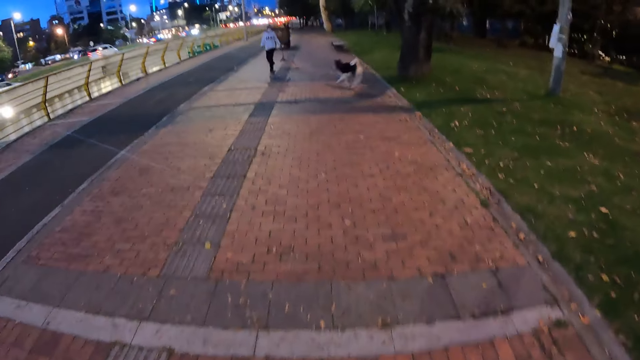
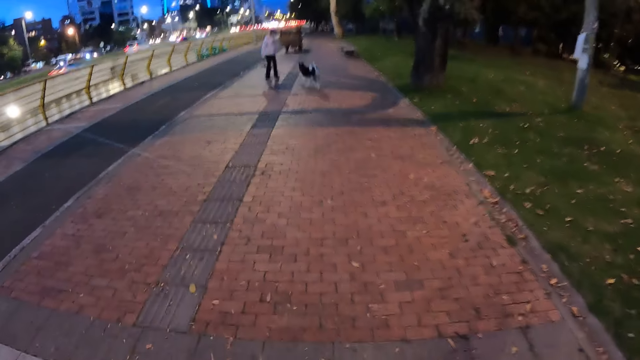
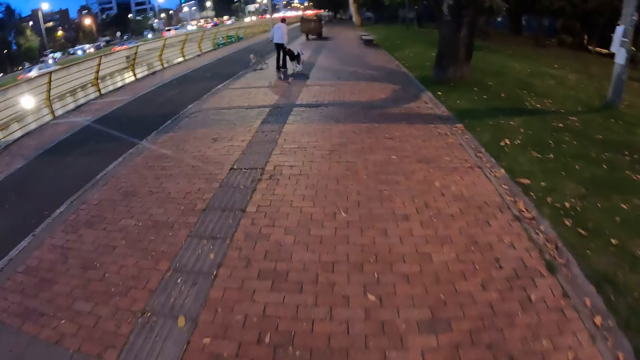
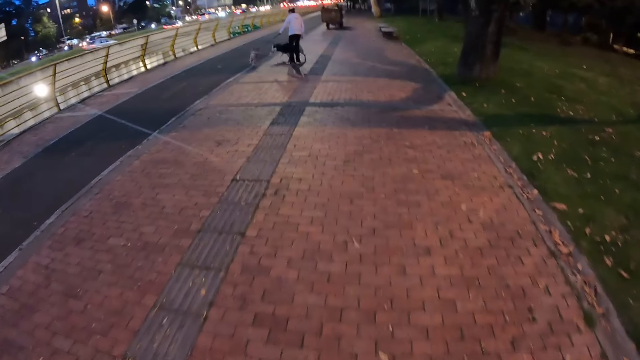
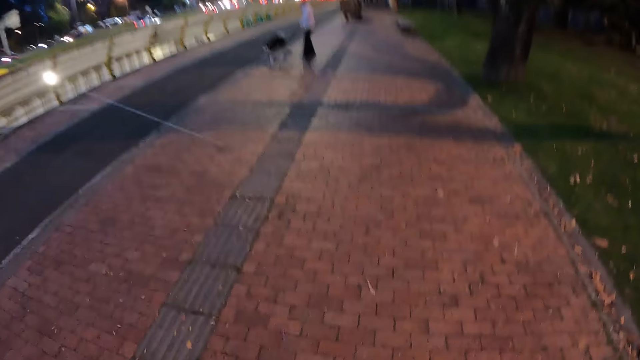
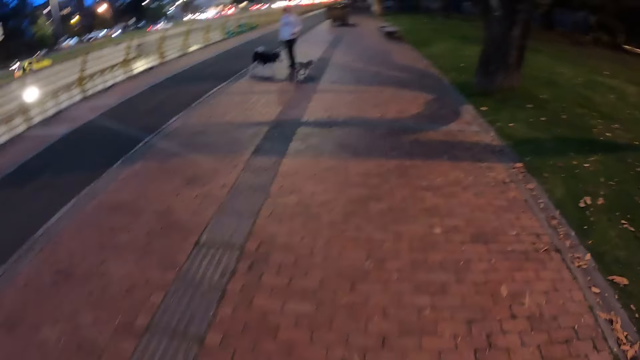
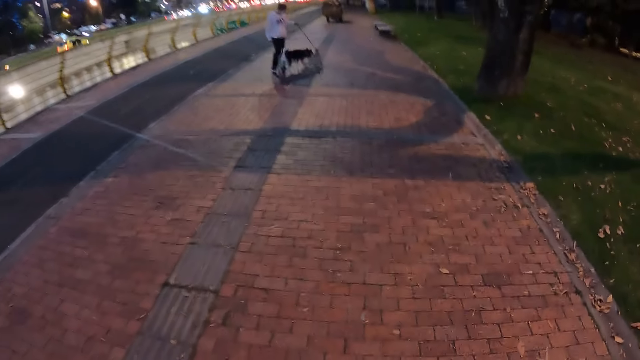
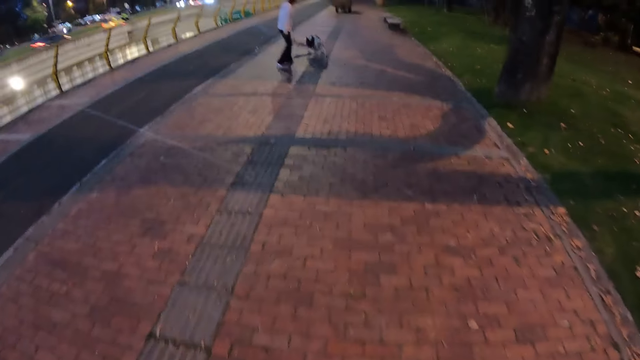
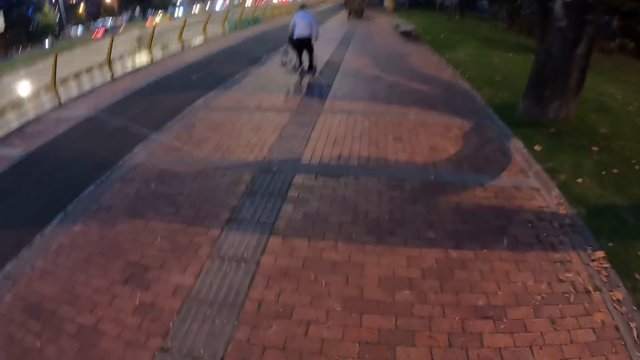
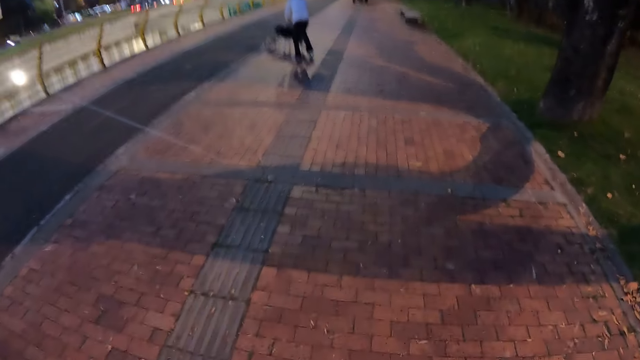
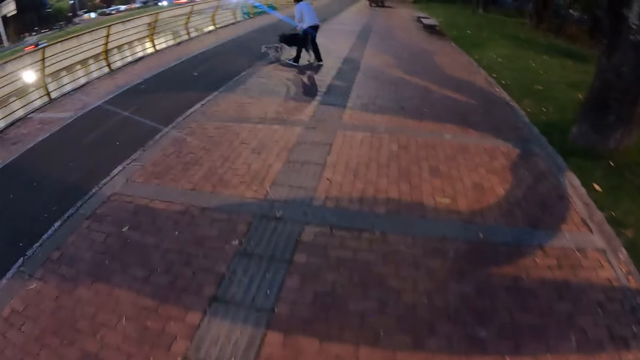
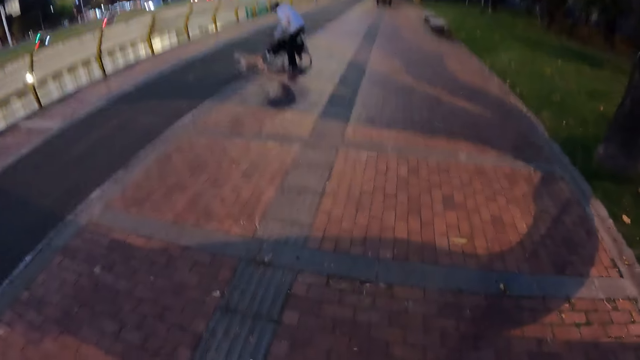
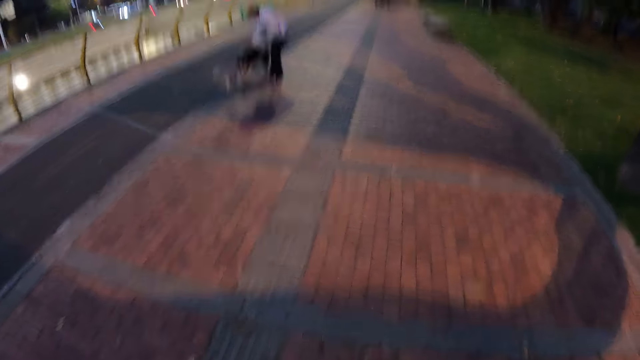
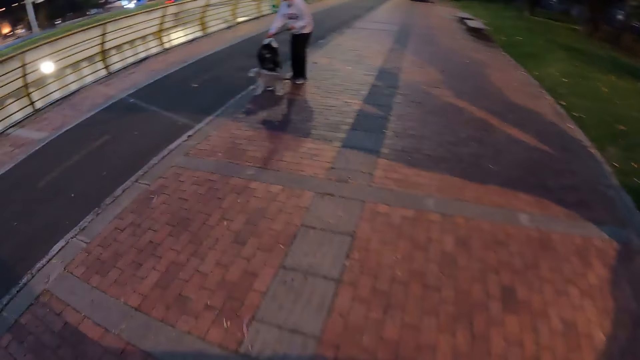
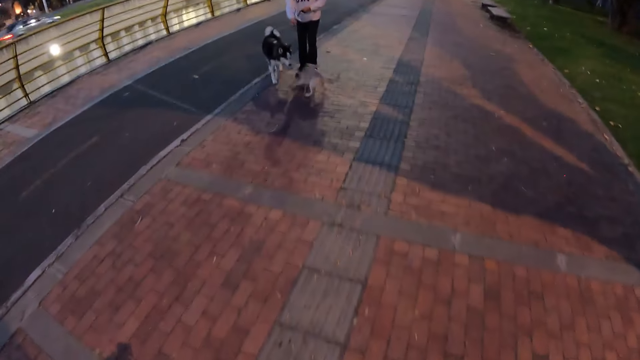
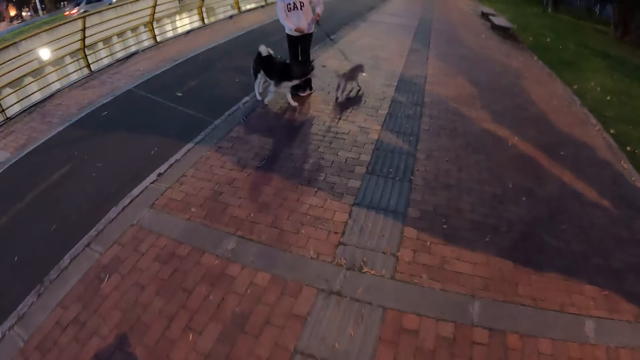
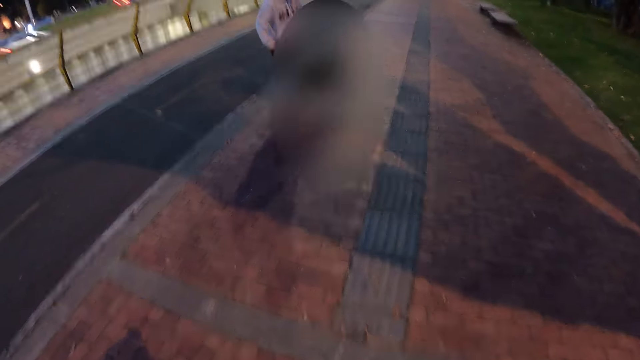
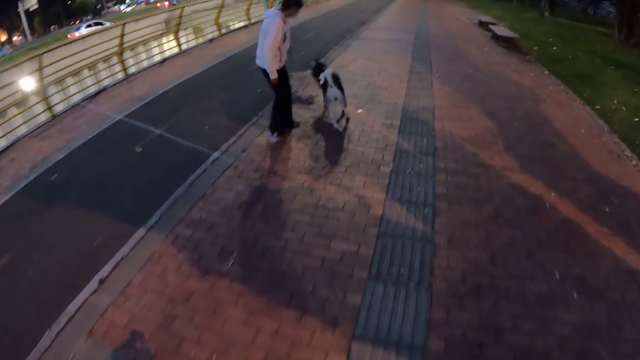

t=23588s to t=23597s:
A child plays with a dog and another dog.

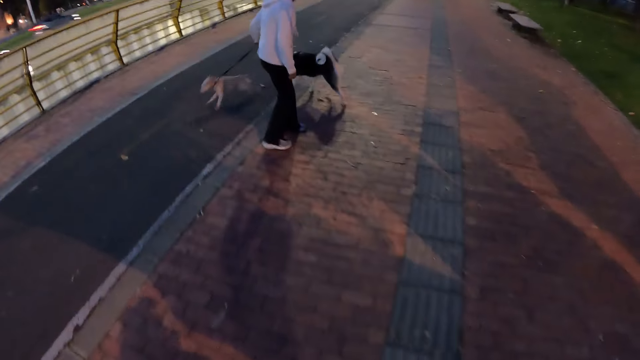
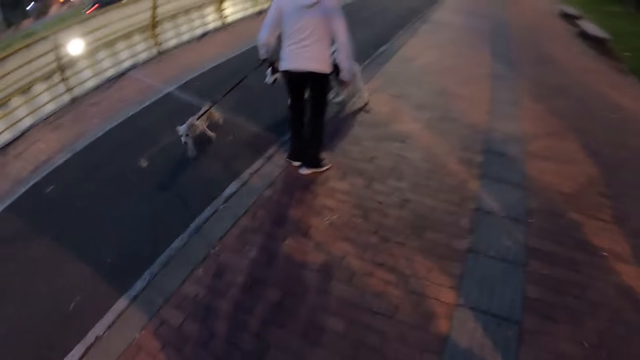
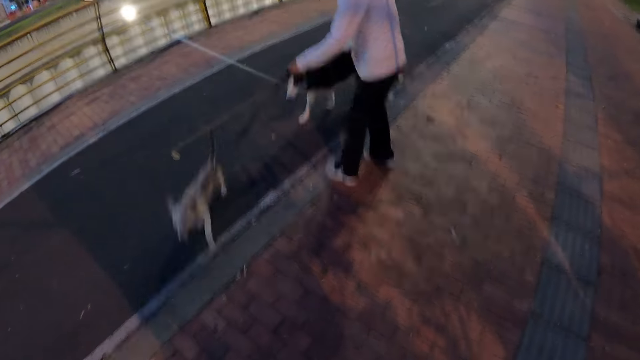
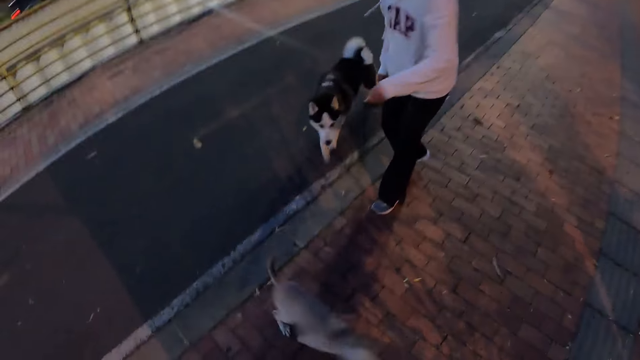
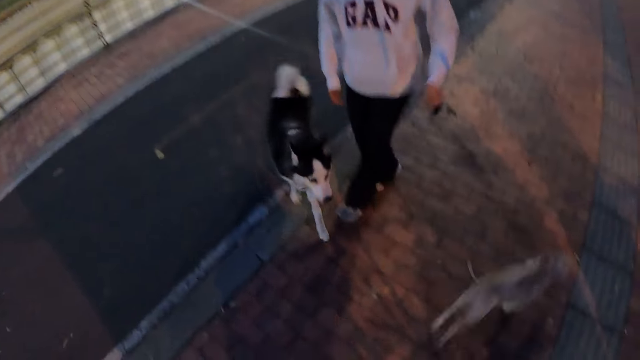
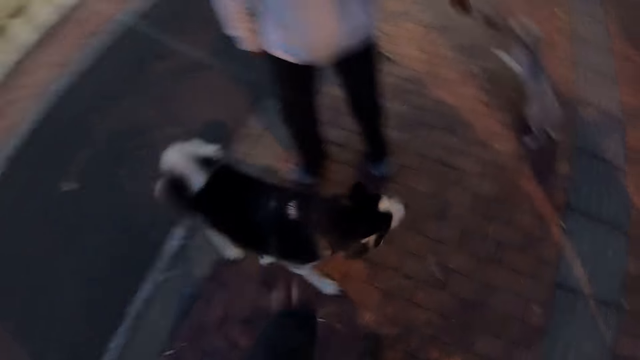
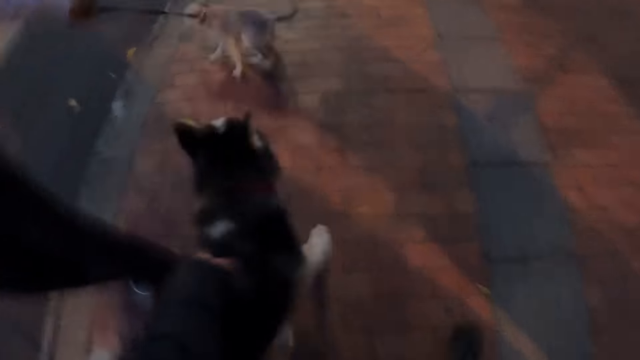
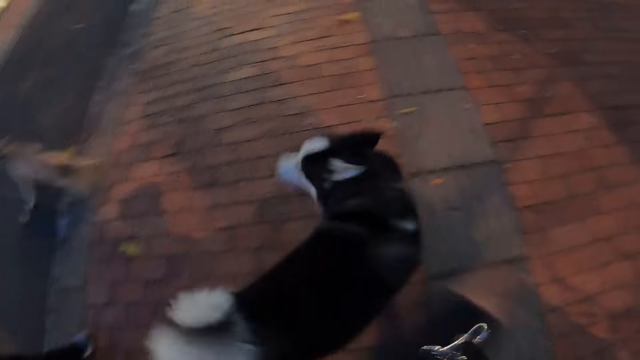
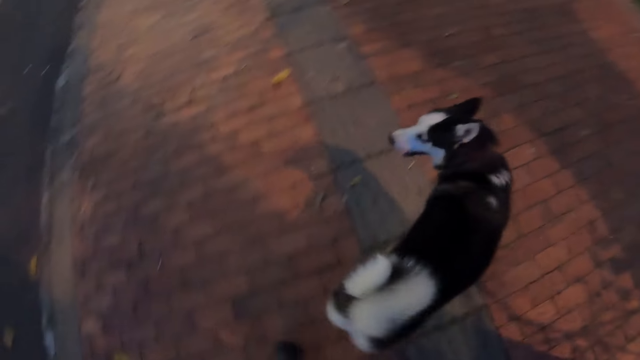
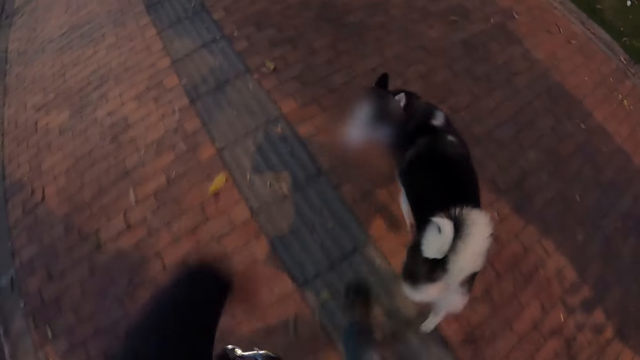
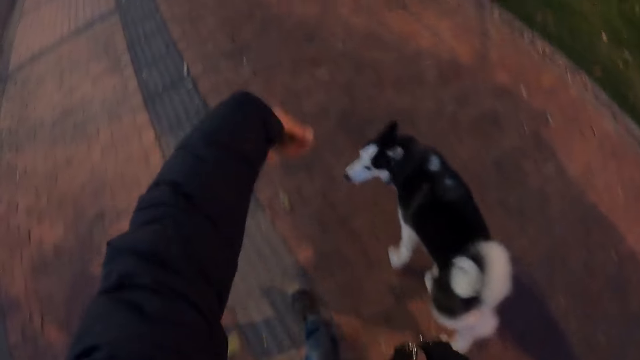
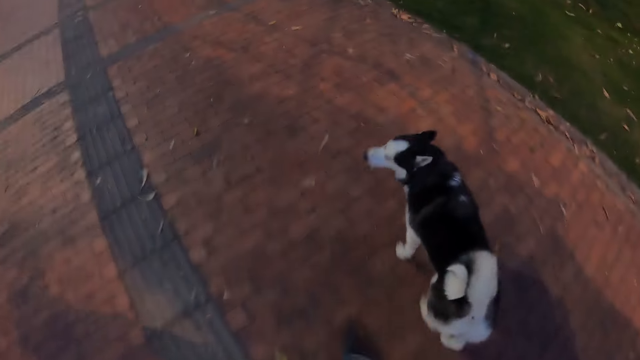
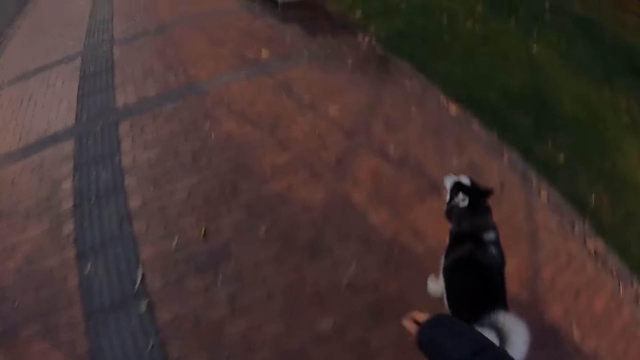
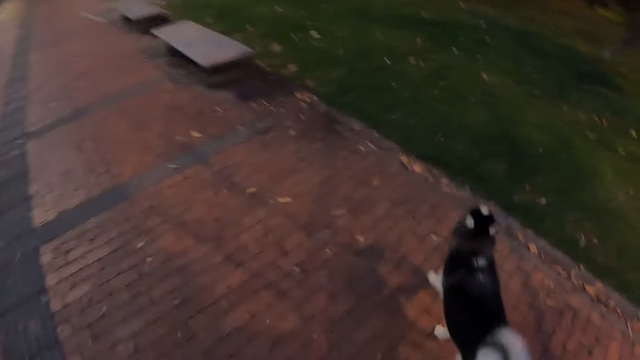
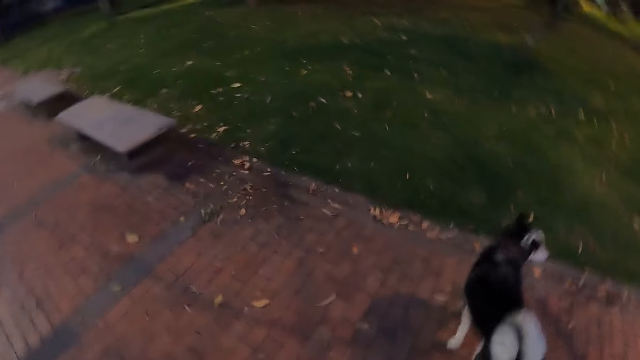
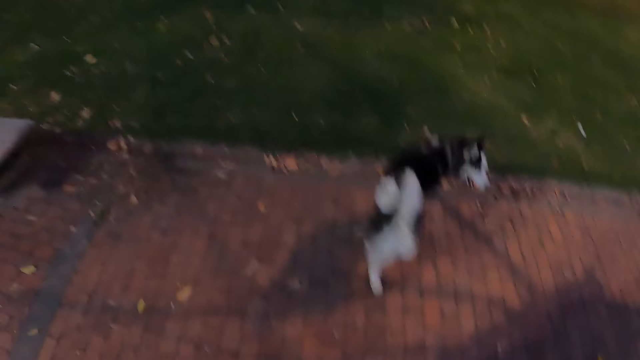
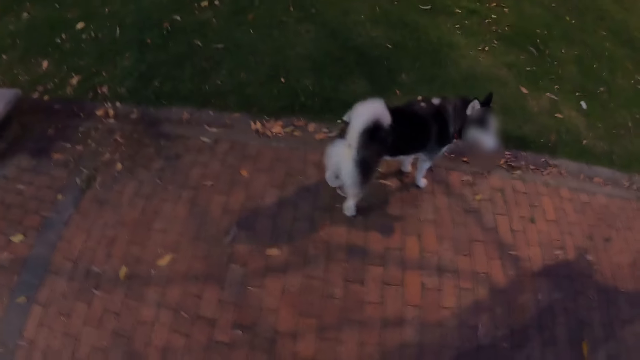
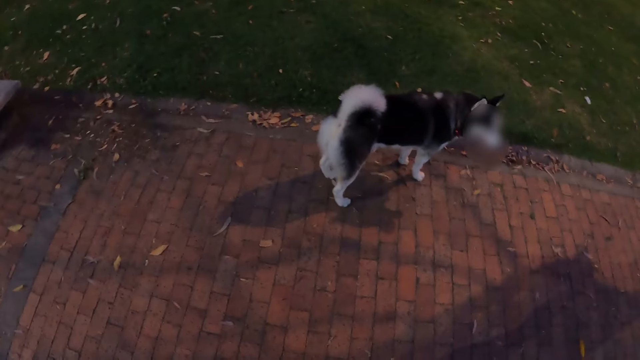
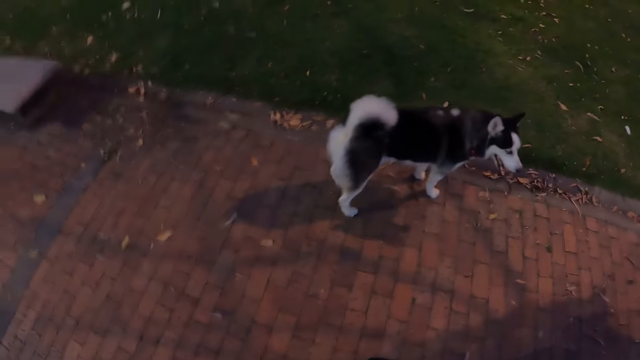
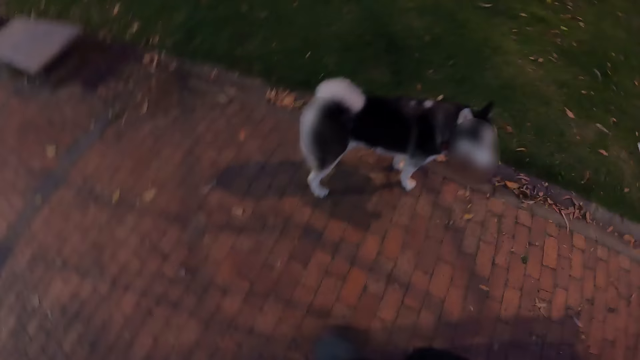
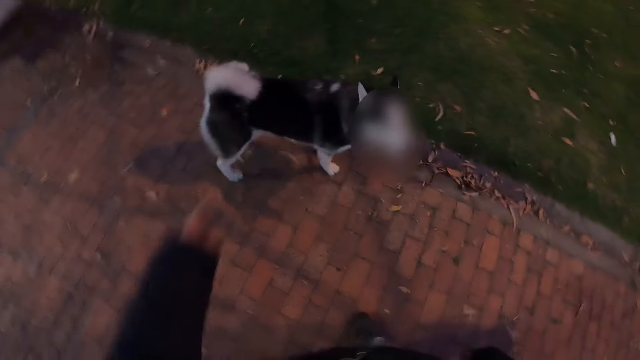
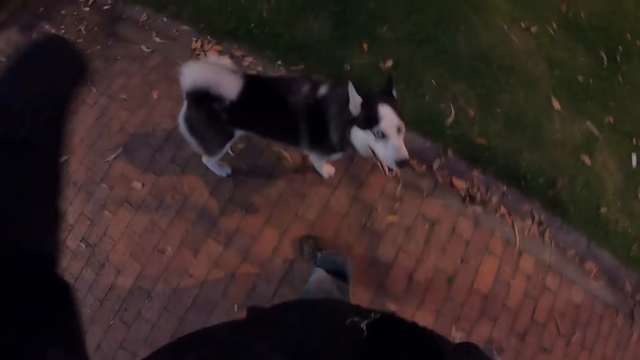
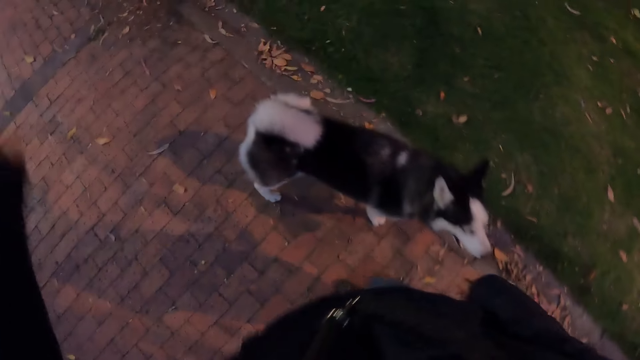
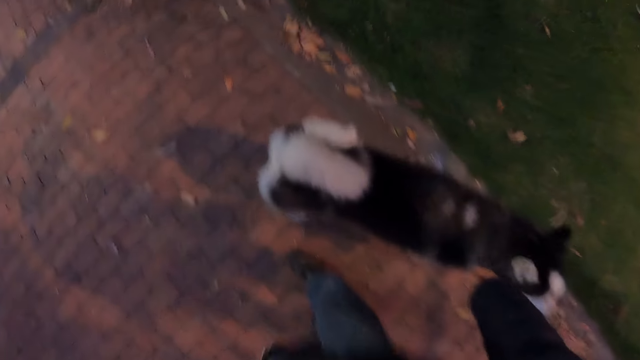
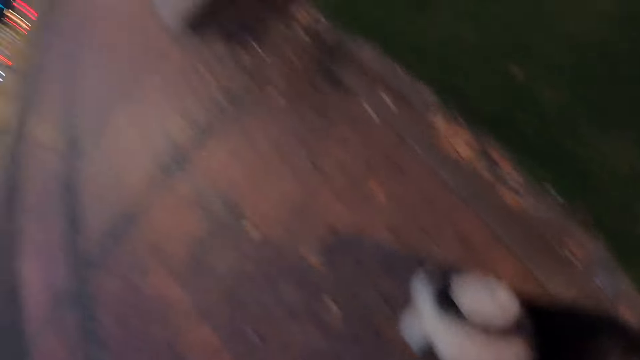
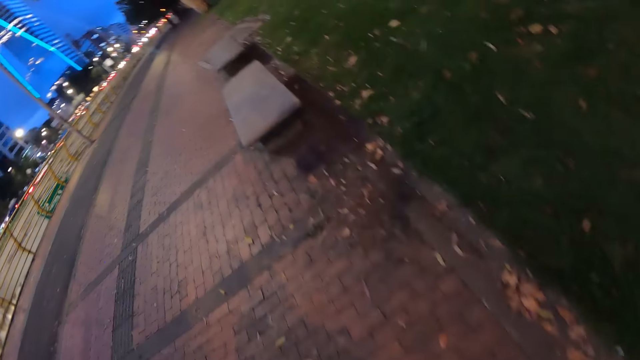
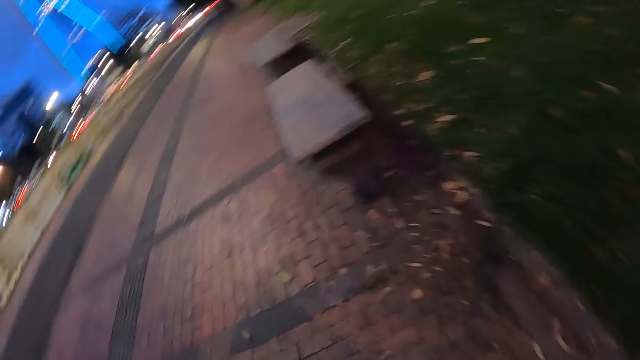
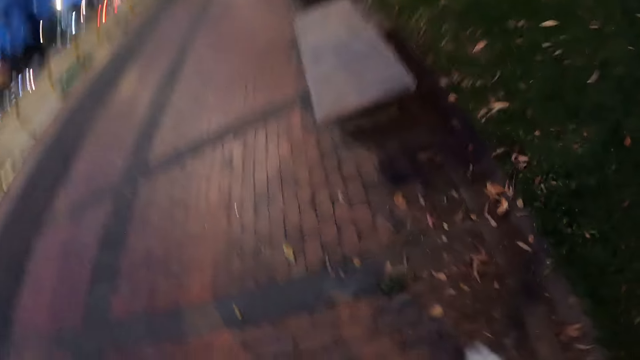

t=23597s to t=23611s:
The camera wearer walks towards the dog and the other dog. They grab the dog with the left hand. They interact with the dog. They wave a hand at the dog. They walk on the road. They stare at the dog on the road. They wave a hand at the dog. They walk.
